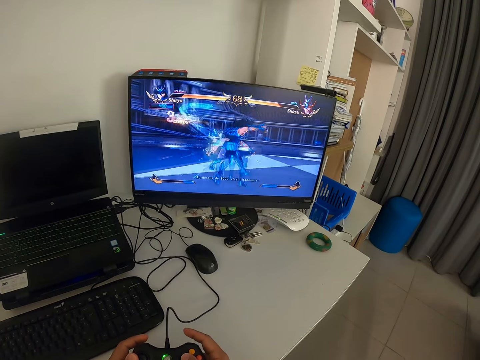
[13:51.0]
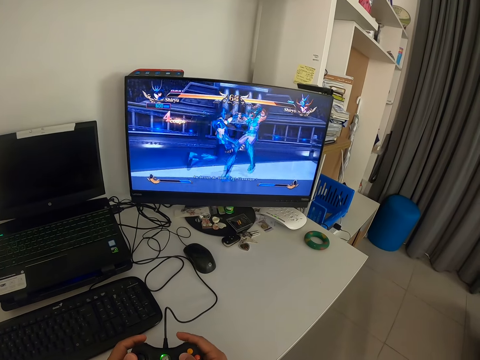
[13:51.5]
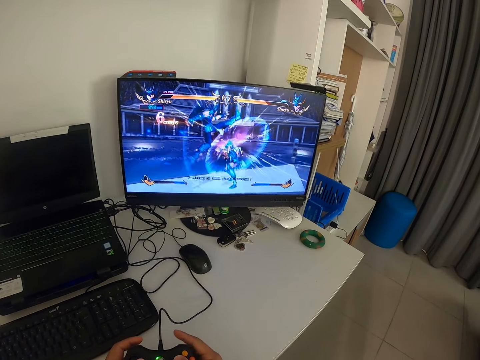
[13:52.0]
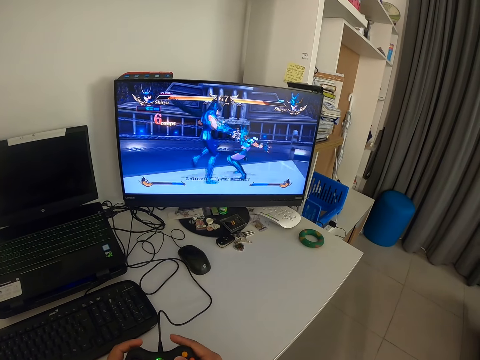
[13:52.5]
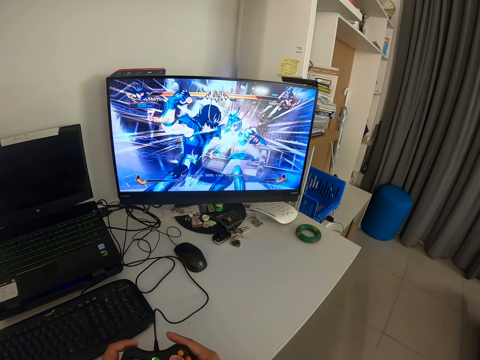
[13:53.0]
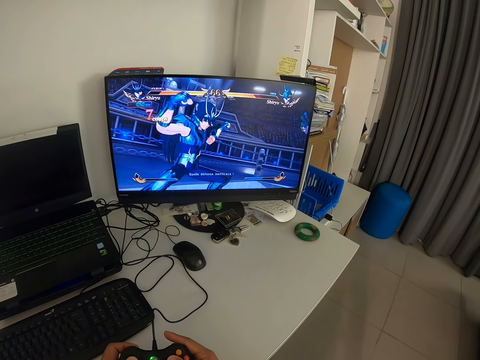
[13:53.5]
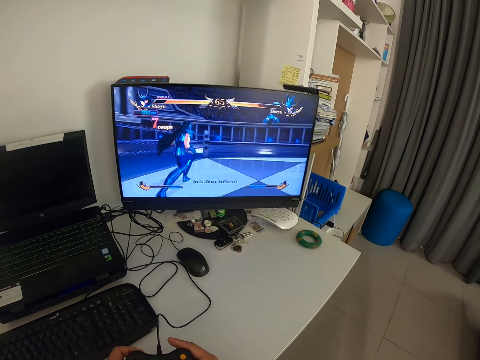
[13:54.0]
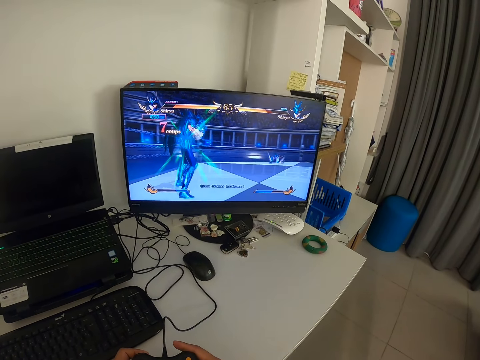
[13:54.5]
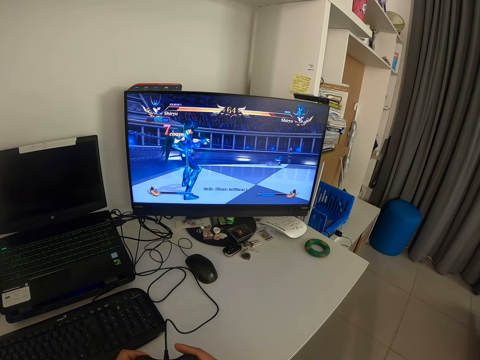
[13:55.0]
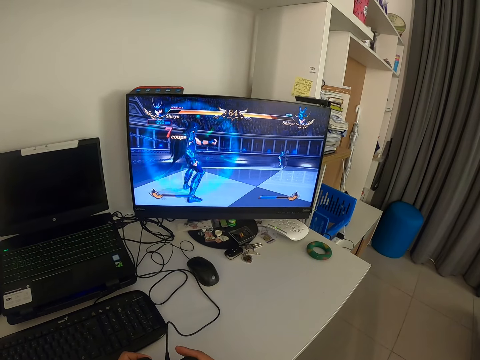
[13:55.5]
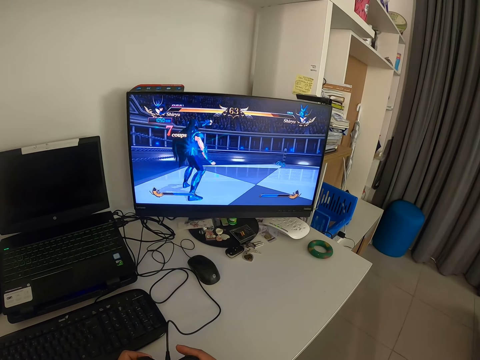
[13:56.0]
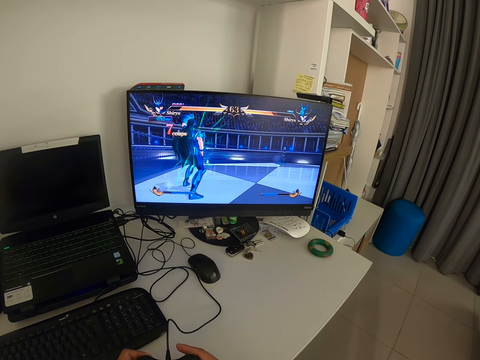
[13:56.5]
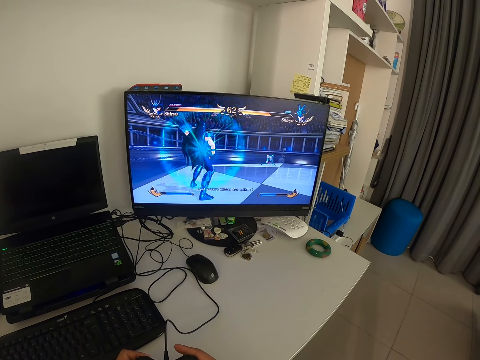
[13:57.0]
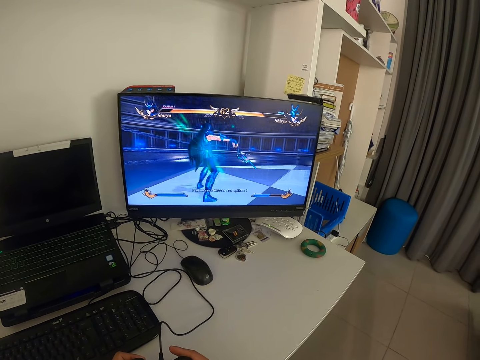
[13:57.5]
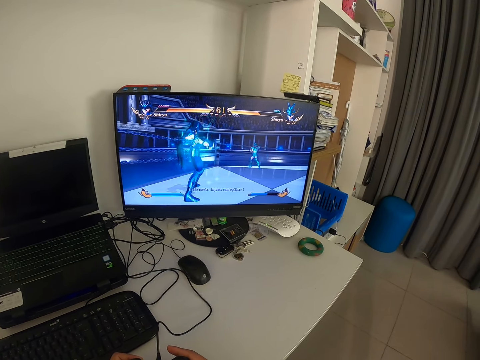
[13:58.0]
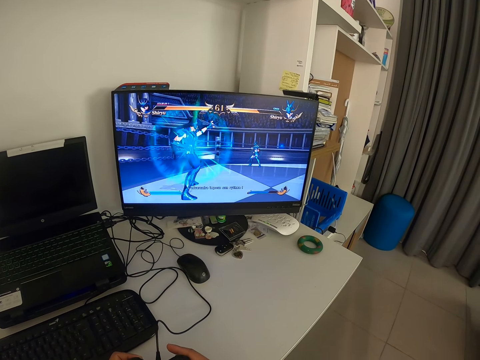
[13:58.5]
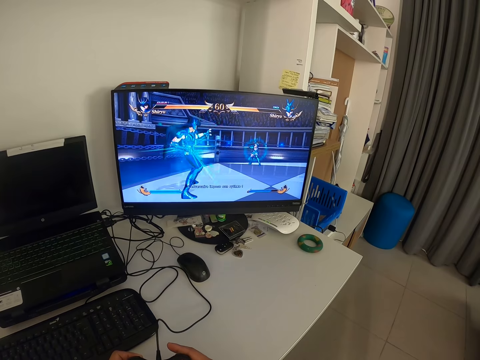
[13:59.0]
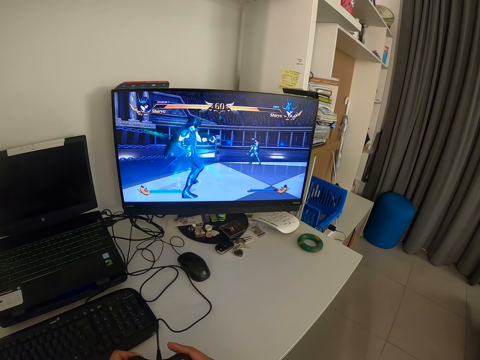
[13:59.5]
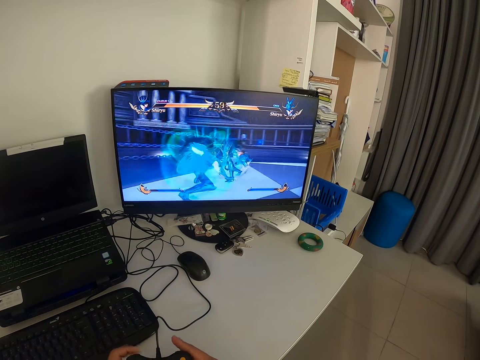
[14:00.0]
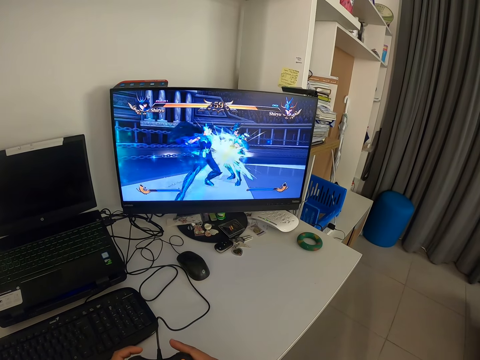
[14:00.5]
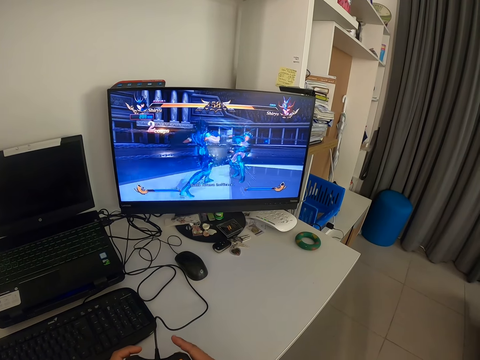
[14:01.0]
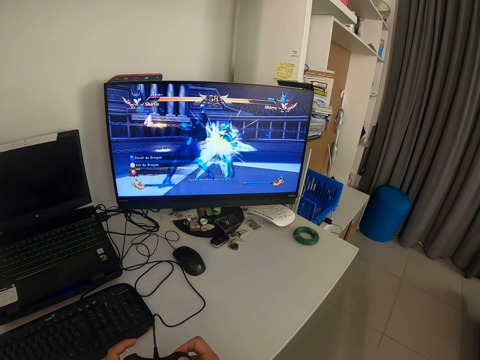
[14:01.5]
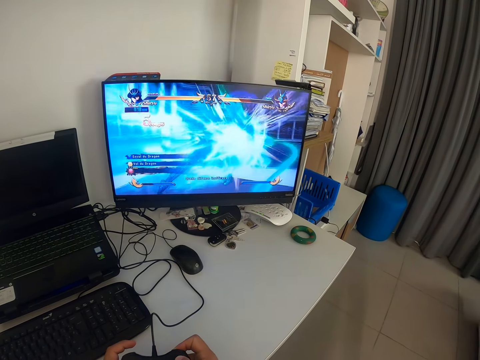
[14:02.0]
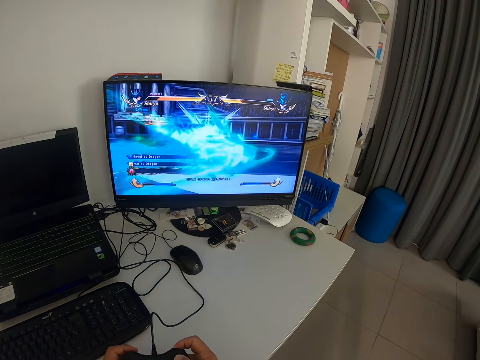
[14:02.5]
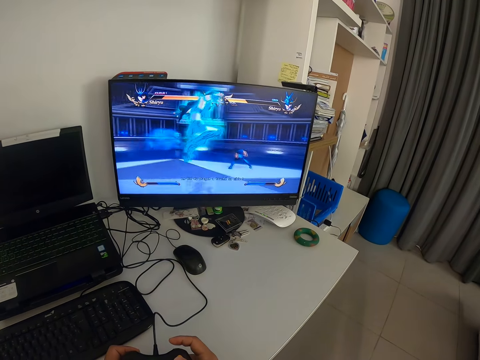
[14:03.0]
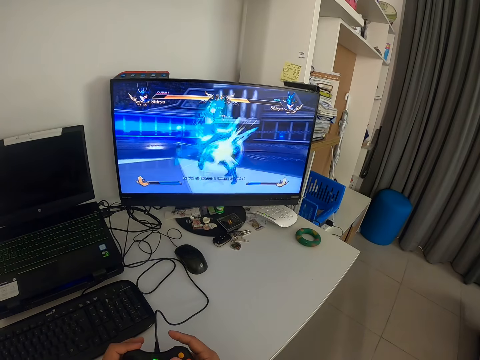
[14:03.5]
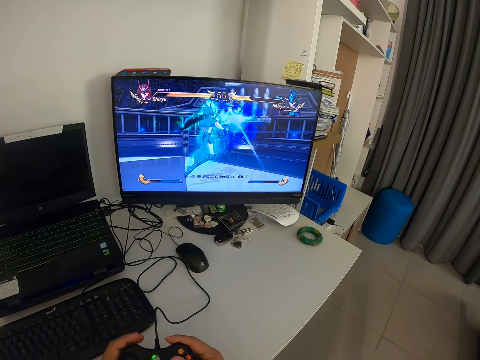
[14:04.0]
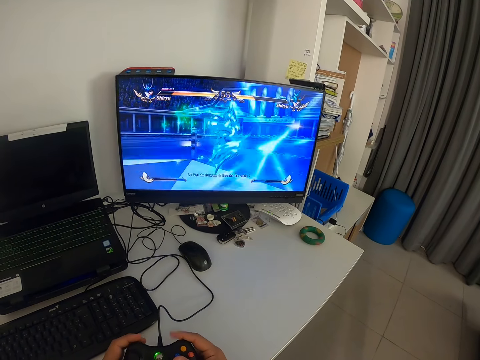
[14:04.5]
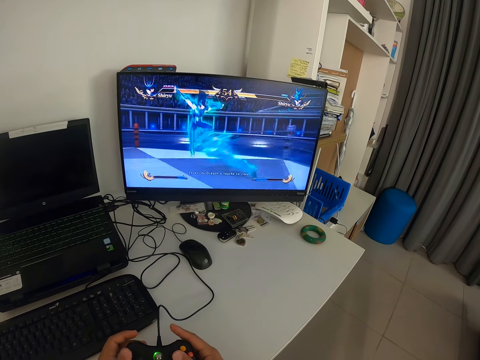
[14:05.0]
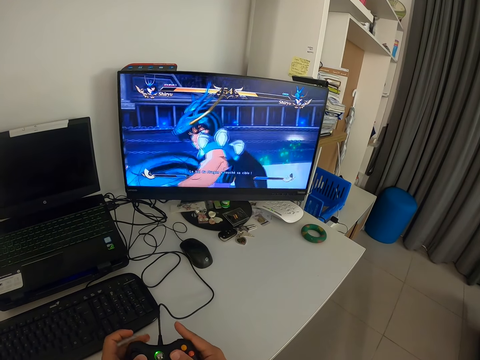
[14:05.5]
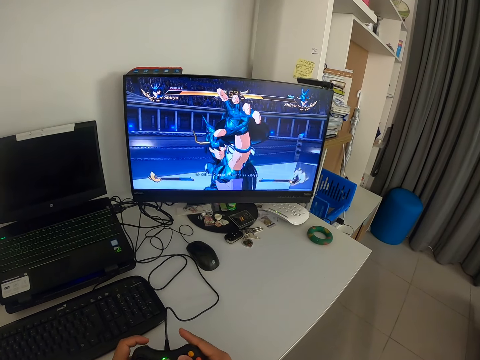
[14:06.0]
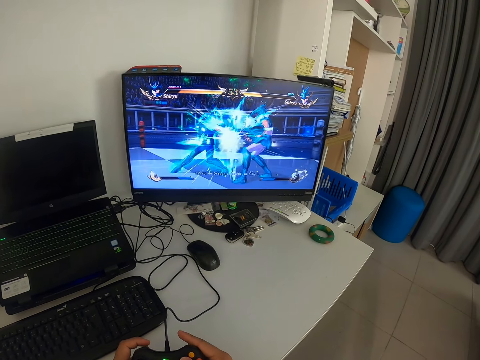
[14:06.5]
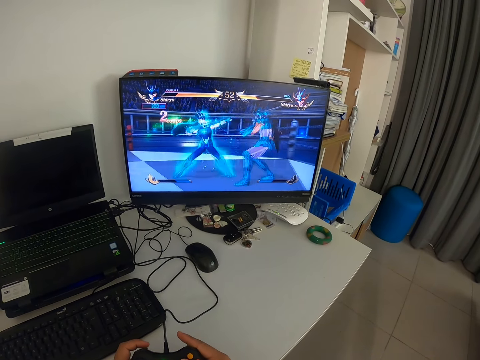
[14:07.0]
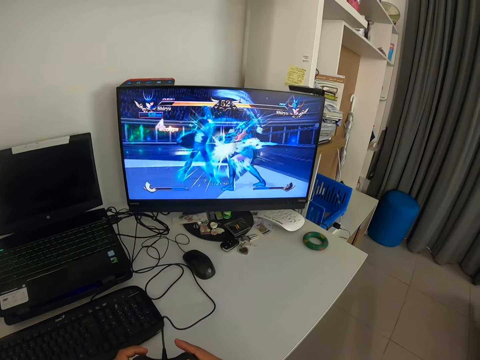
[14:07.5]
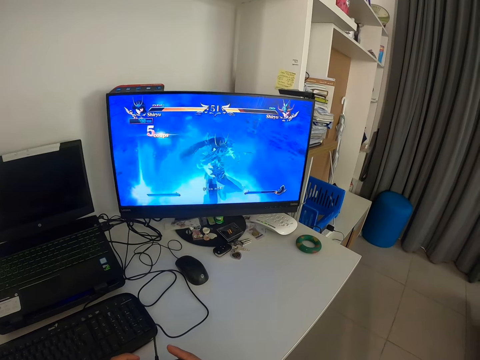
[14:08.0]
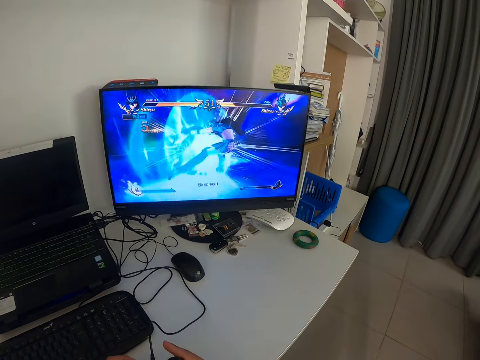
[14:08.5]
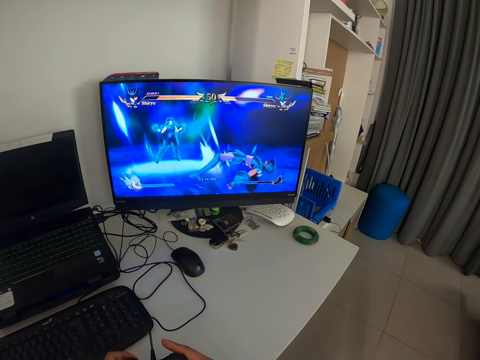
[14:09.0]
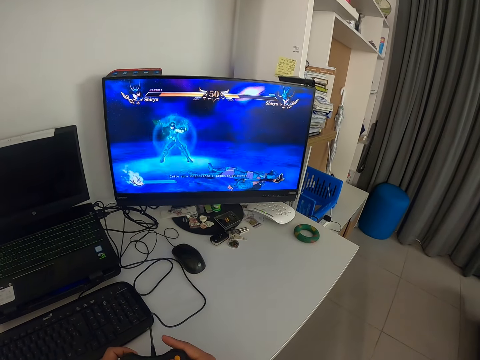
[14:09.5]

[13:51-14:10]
The camera wearer looks at the monitor. He looks at the monitor again. He presses the game pad with his fingers. He looks at the monitor. He presses the game pad with his fingers. He looks at the monitor.

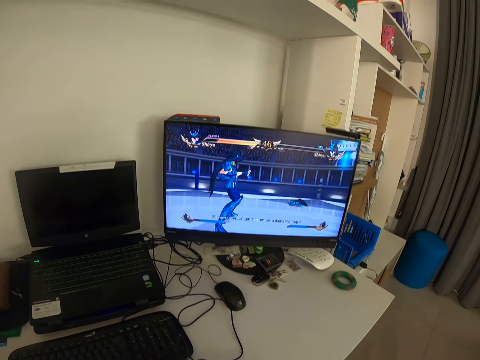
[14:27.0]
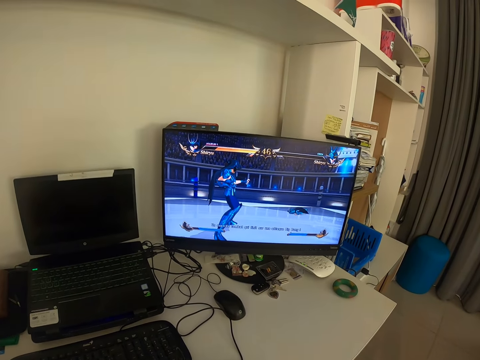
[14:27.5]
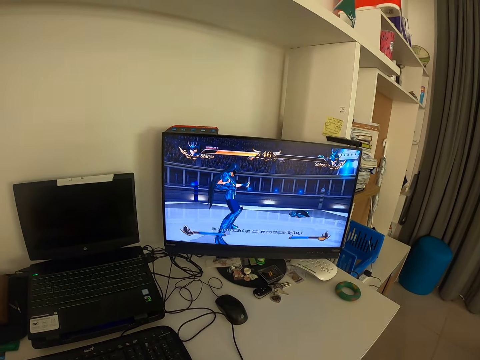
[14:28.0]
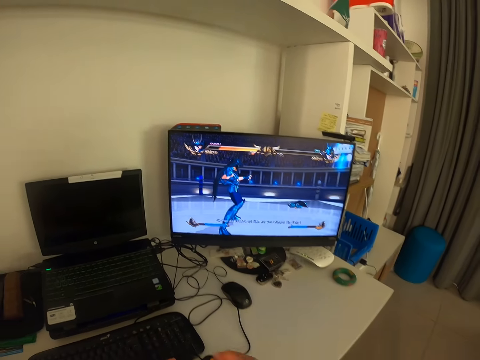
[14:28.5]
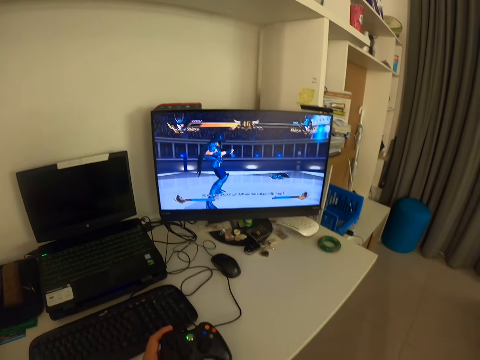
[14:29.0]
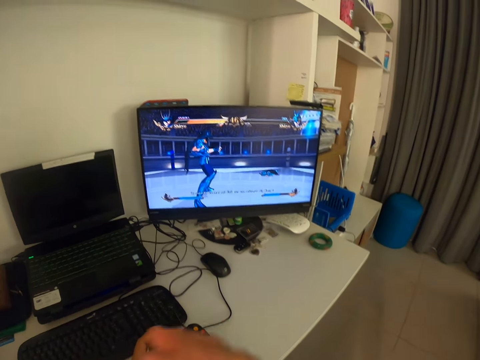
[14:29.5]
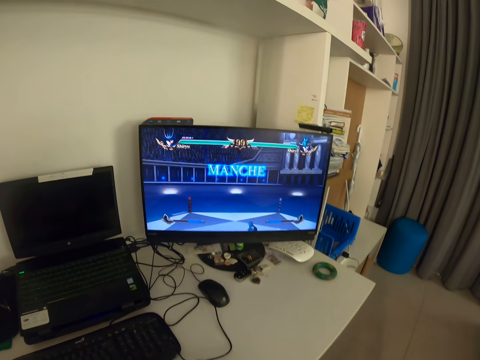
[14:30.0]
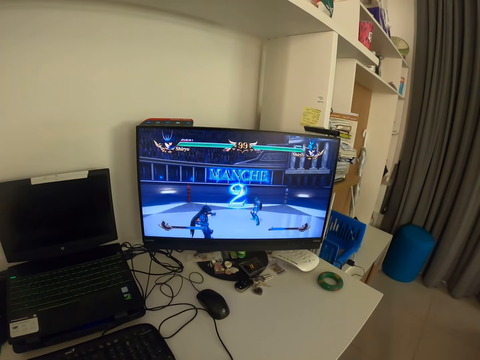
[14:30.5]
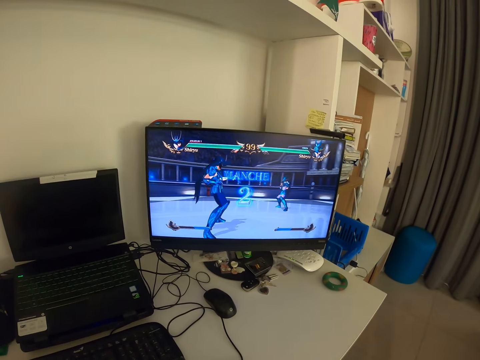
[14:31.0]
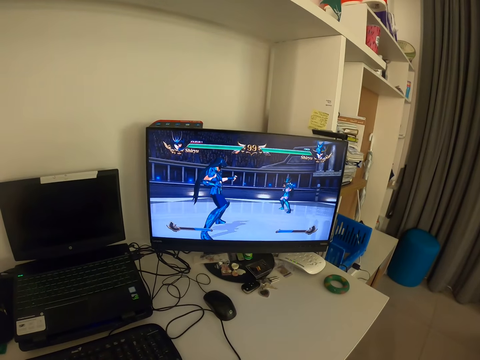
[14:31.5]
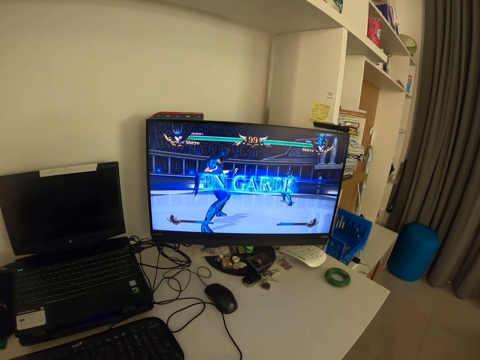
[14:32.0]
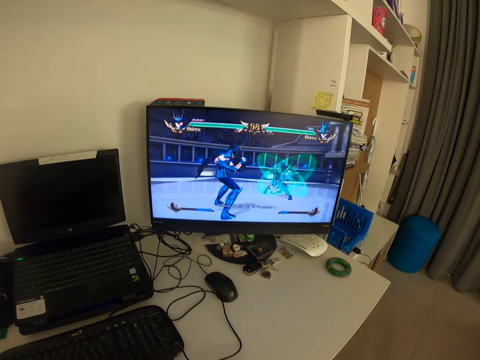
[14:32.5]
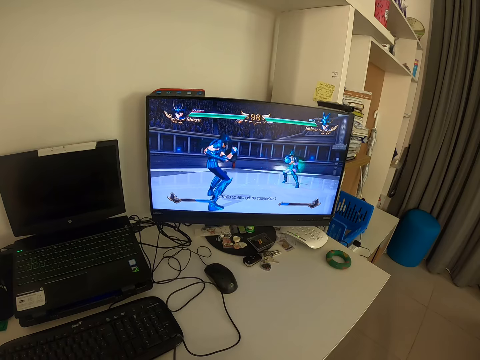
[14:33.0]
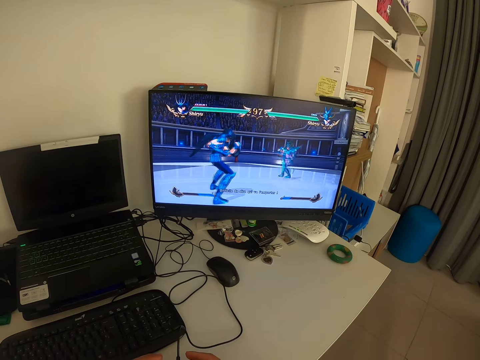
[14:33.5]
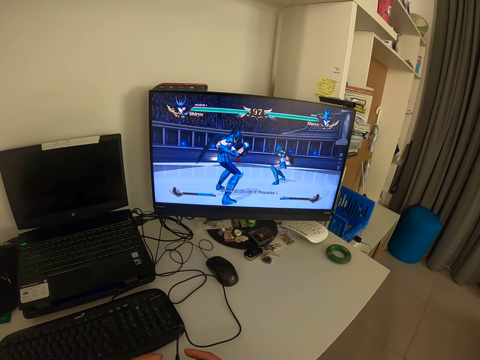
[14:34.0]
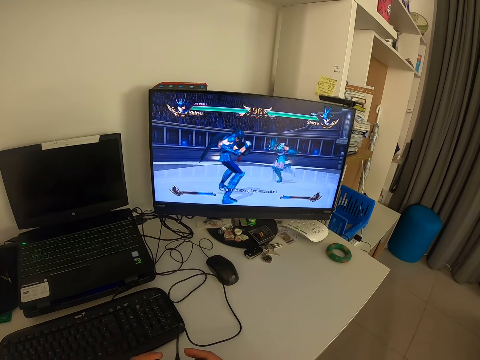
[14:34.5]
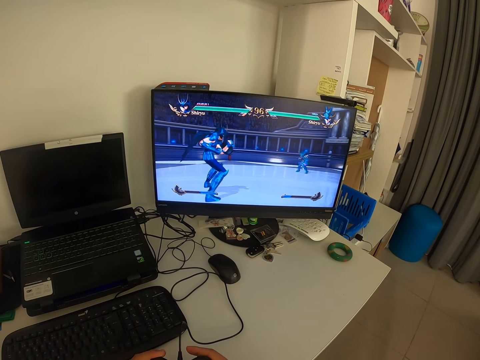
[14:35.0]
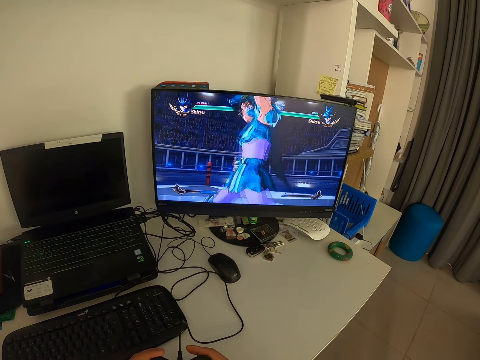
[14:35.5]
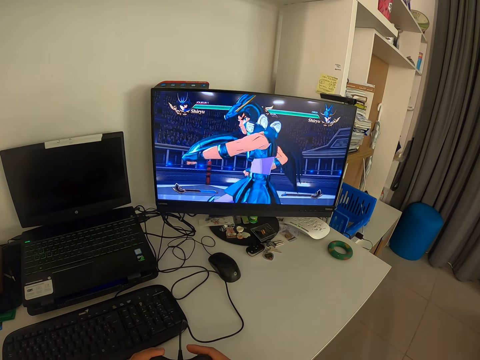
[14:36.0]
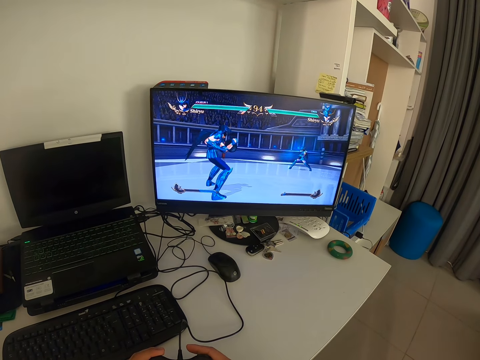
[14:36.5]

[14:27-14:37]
The camera wearer scratches his face with his right hand. He places his right hand on the game pad. He holds the game pad with his right hand. He looks at the monitor.
